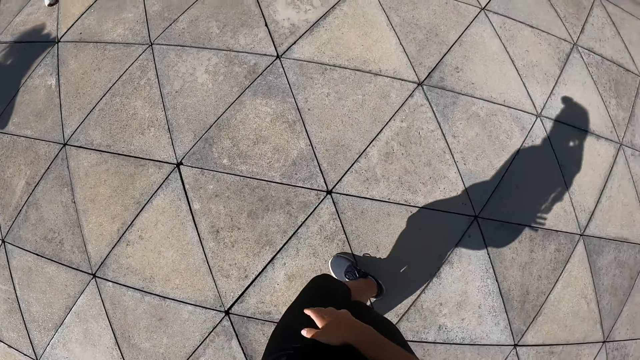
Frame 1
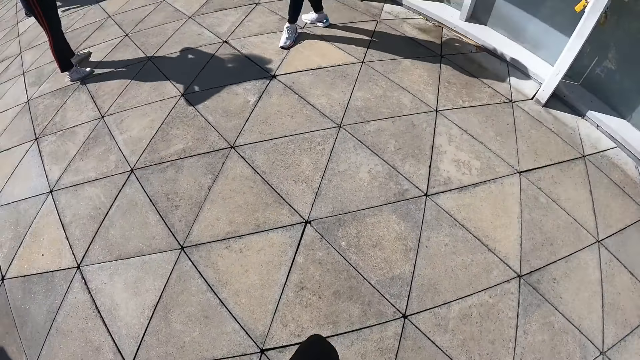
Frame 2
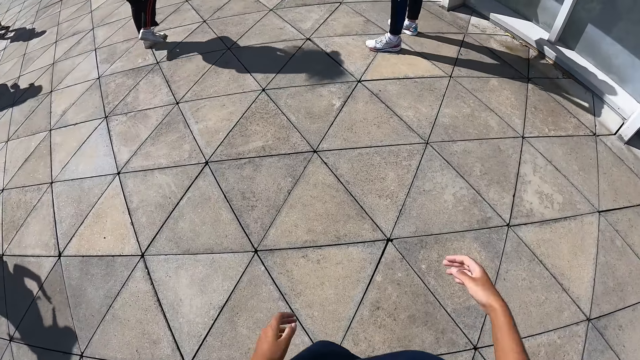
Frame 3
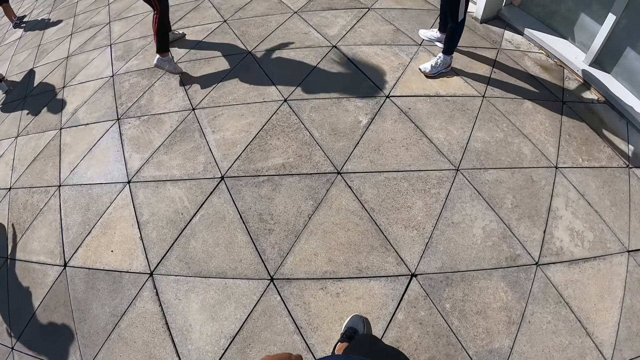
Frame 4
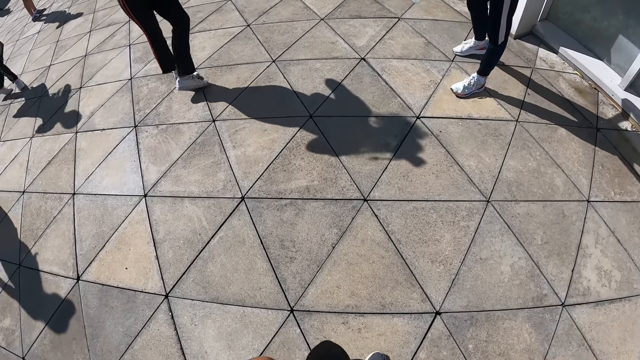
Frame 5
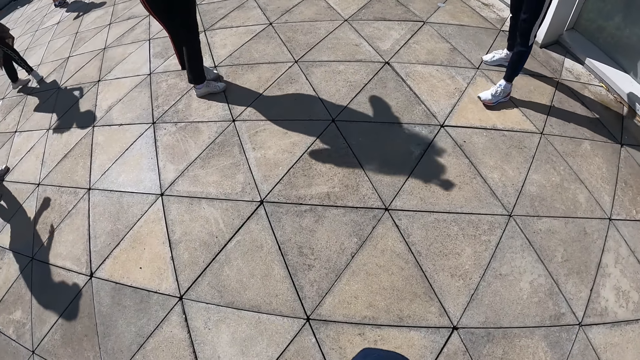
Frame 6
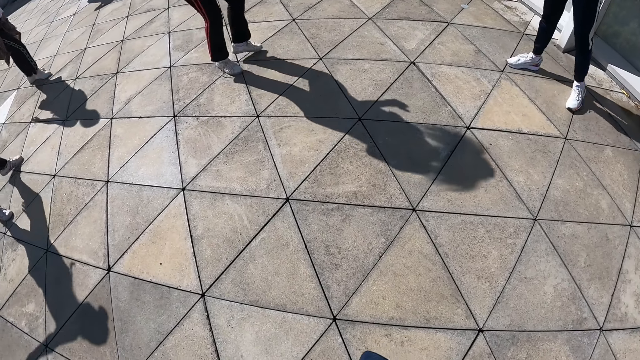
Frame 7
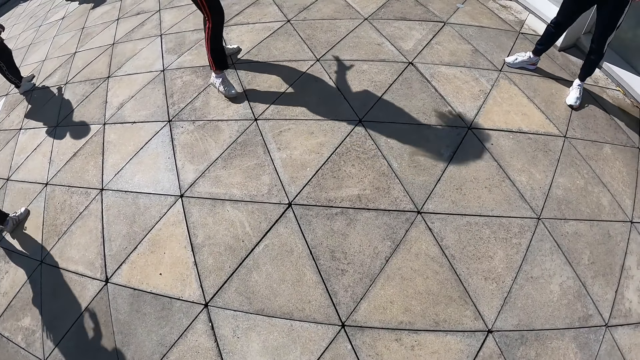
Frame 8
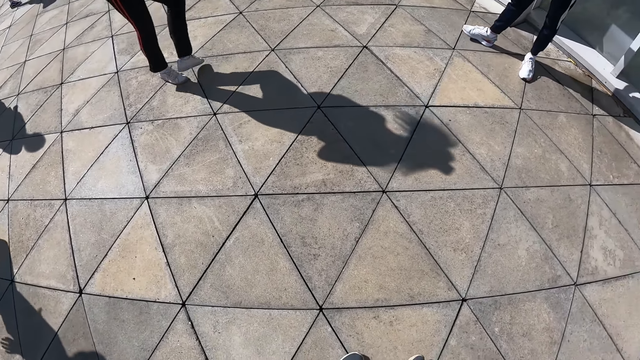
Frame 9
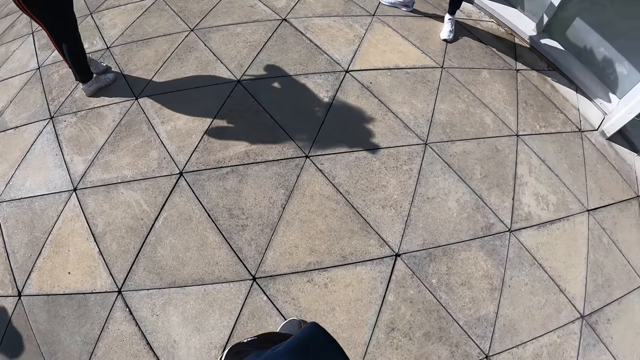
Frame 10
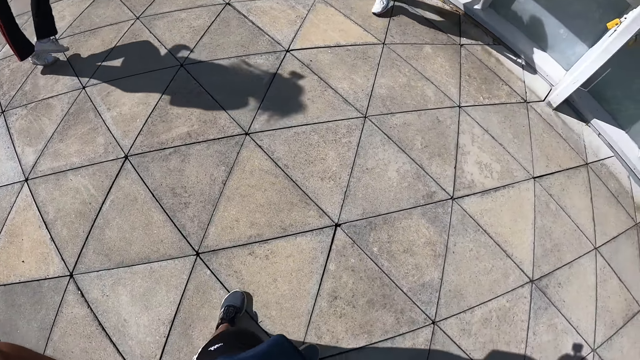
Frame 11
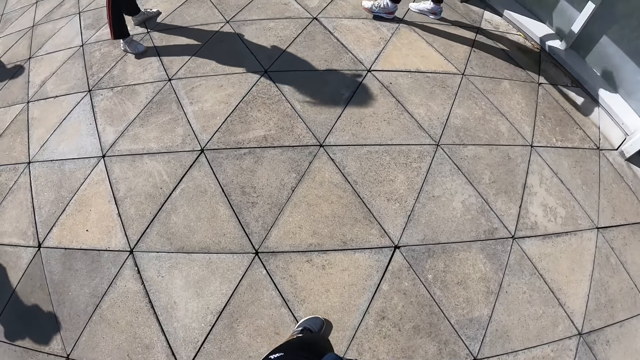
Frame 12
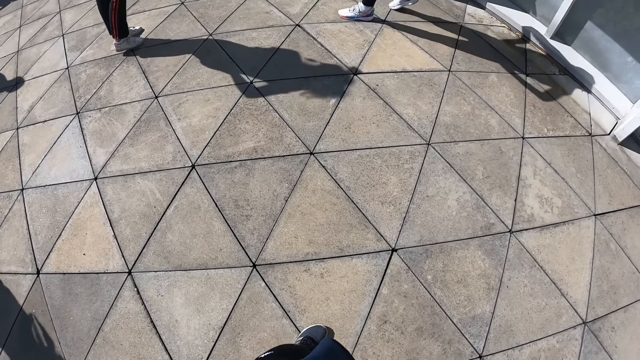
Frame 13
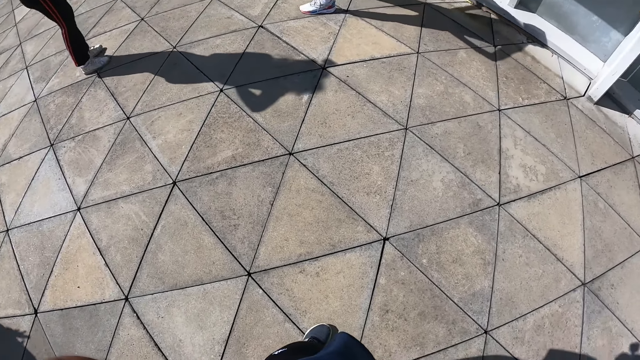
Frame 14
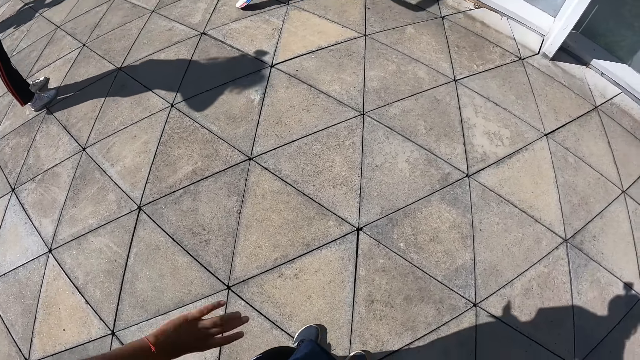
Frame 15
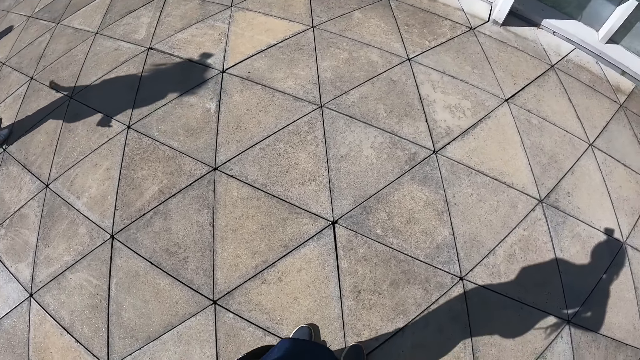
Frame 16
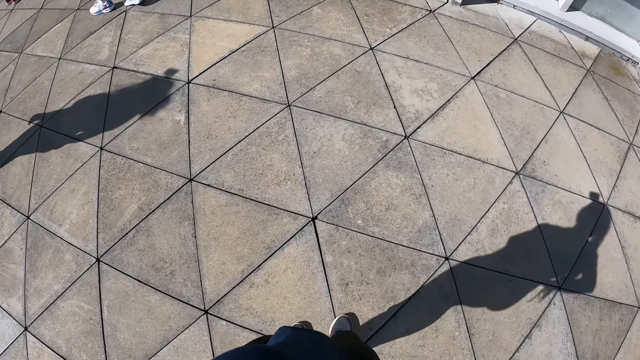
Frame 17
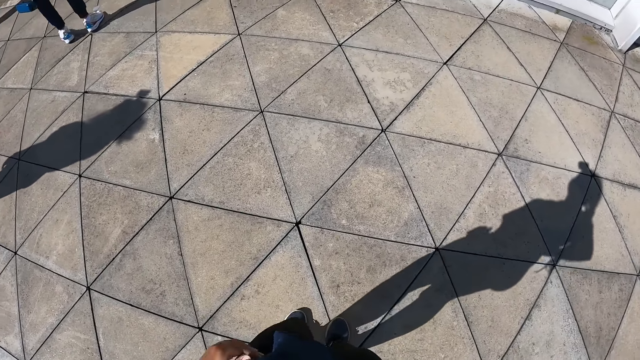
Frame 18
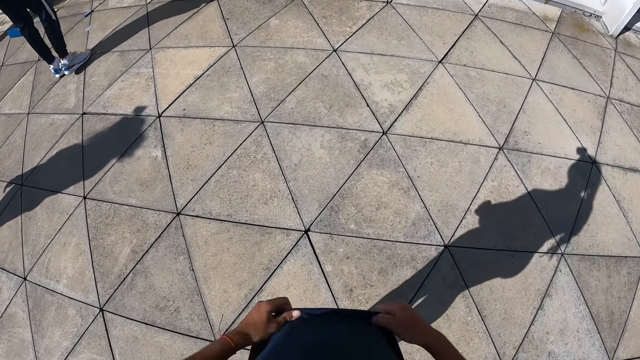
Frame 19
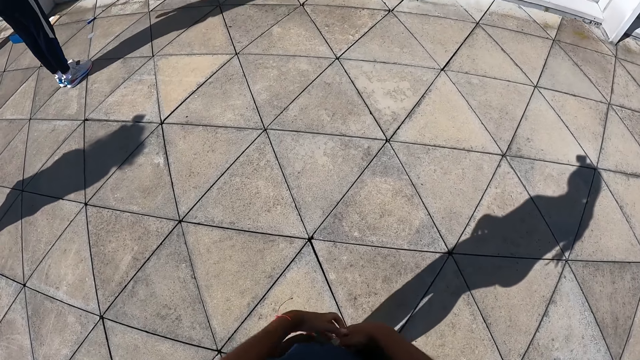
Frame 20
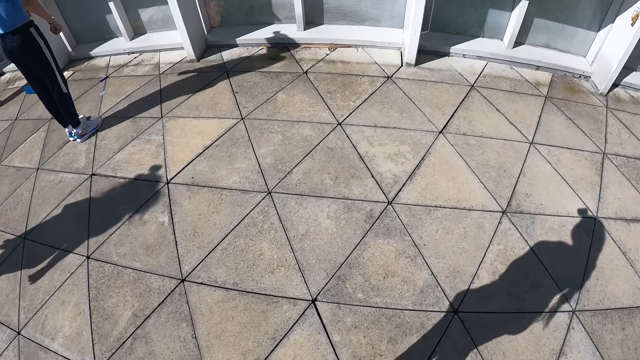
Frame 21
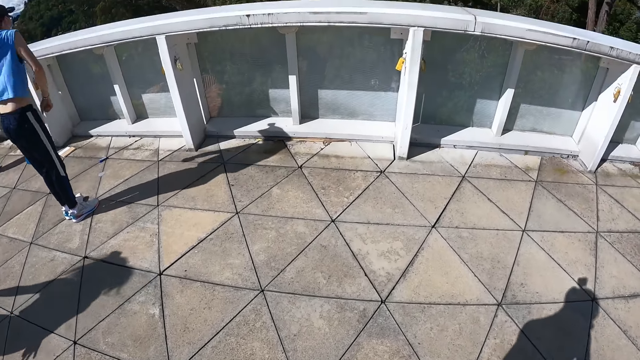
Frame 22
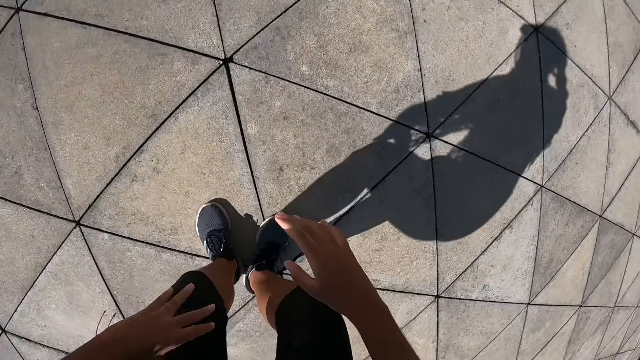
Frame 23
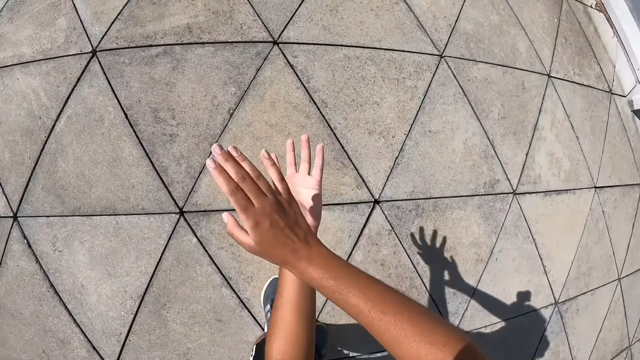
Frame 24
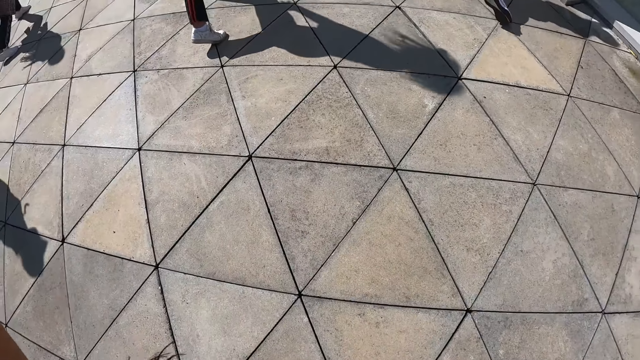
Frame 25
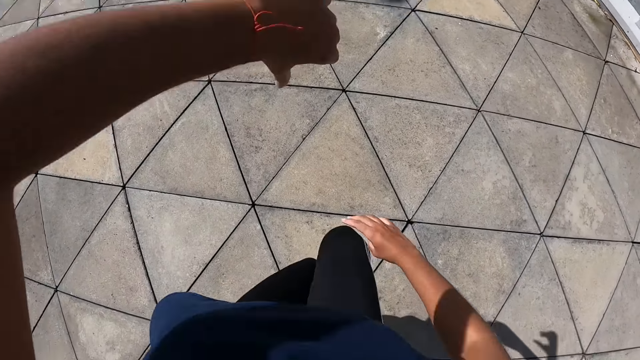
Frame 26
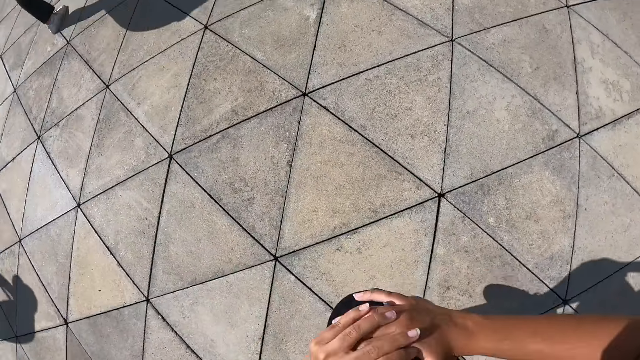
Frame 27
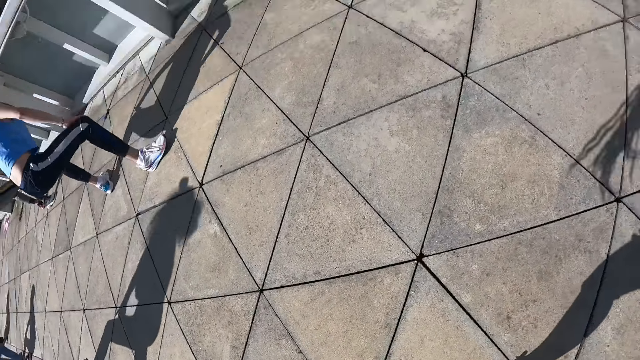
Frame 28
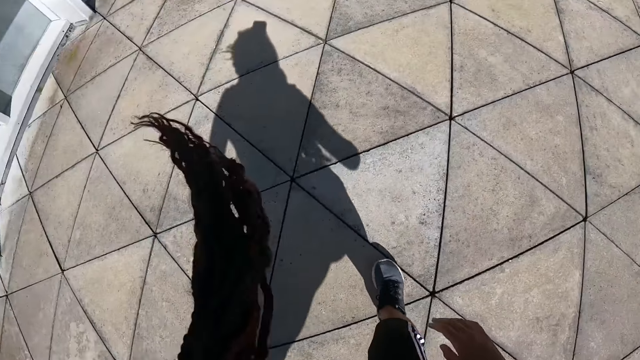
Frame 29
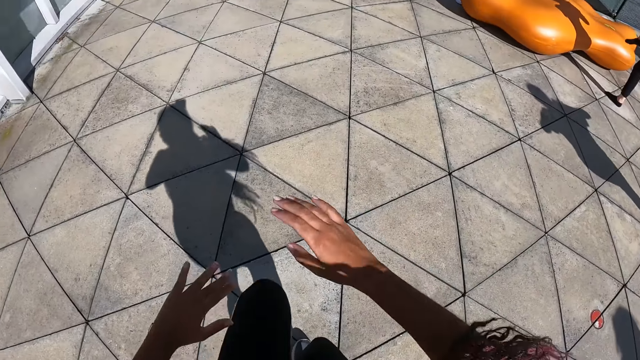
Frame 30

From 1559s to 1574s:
The camera wearer adjusts her cloth with both hands. She performs the dance steps with both hands and legs. She lifts her right leg up.

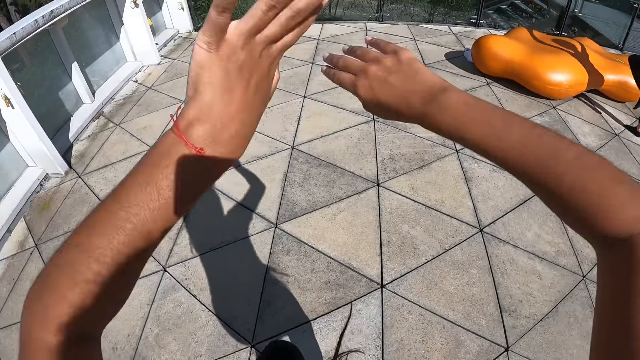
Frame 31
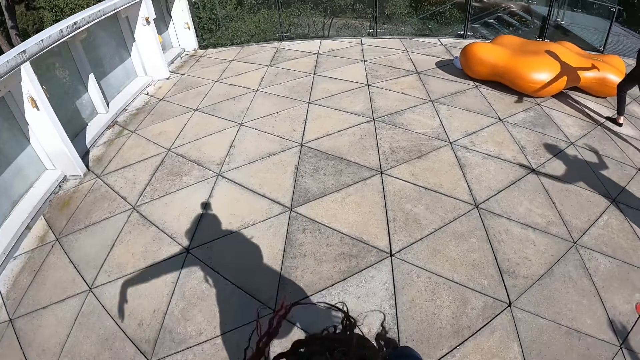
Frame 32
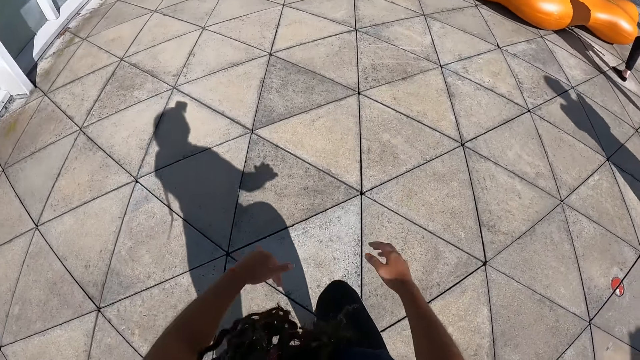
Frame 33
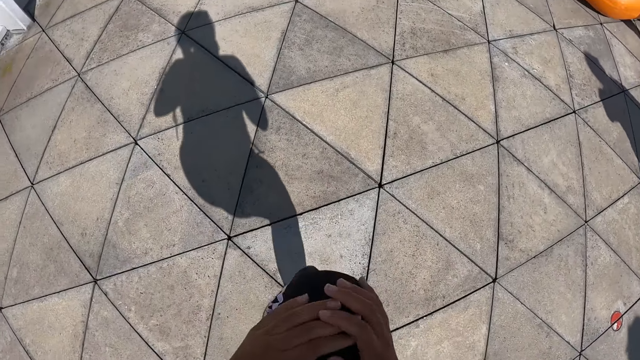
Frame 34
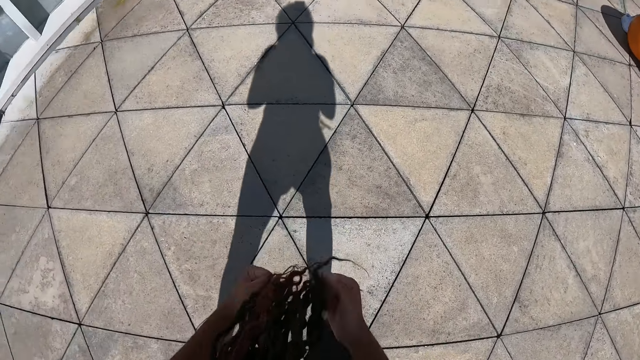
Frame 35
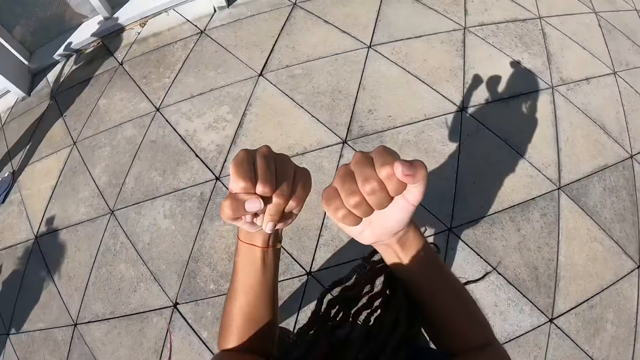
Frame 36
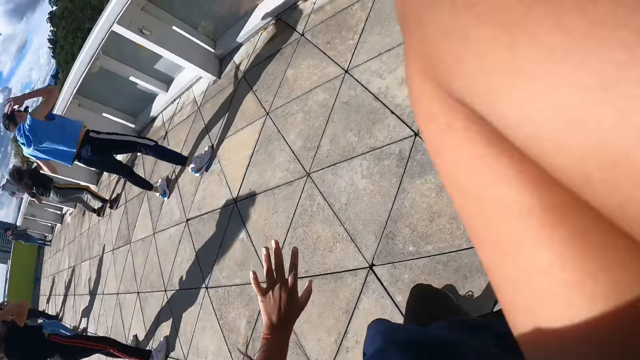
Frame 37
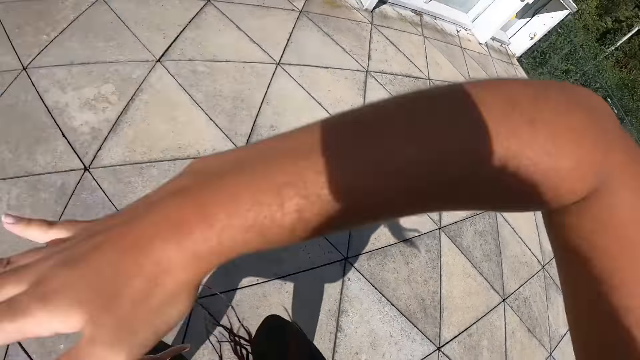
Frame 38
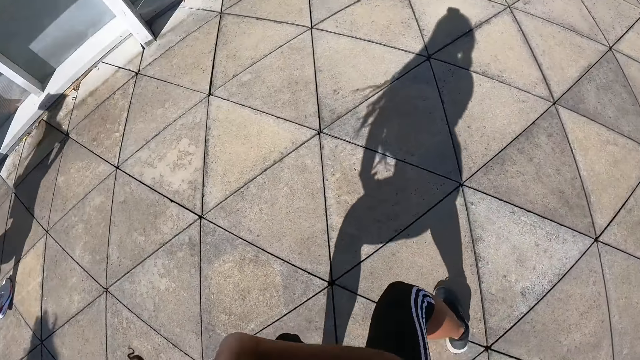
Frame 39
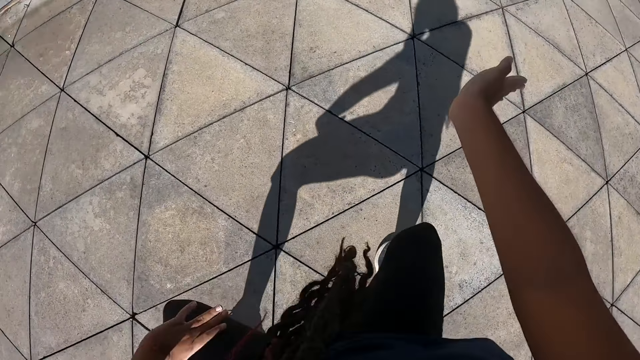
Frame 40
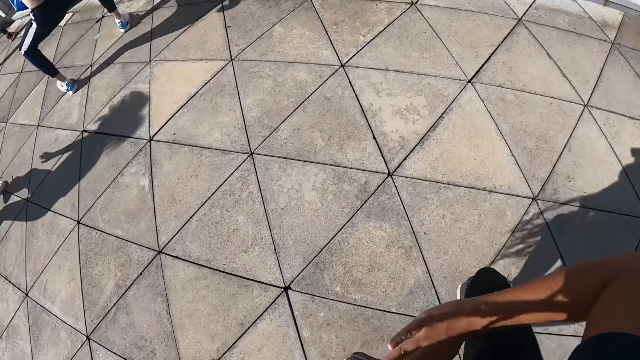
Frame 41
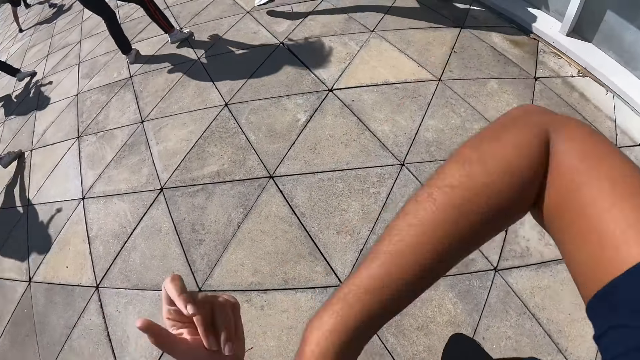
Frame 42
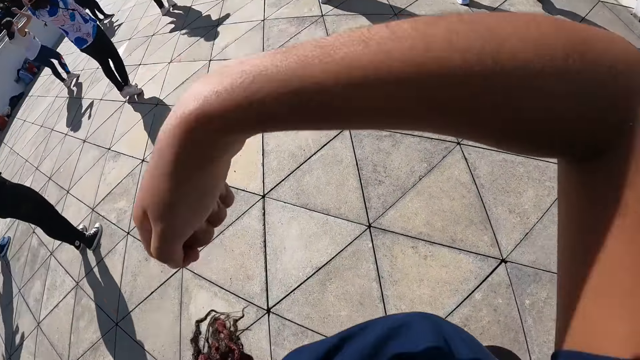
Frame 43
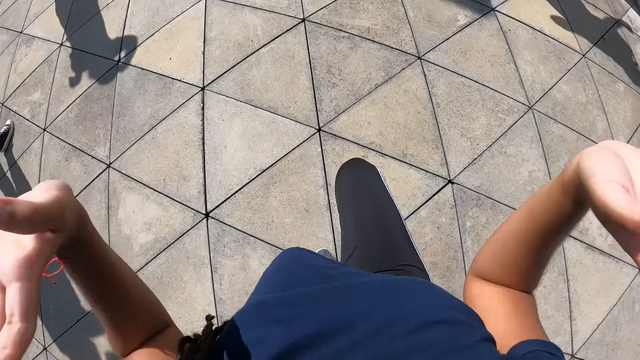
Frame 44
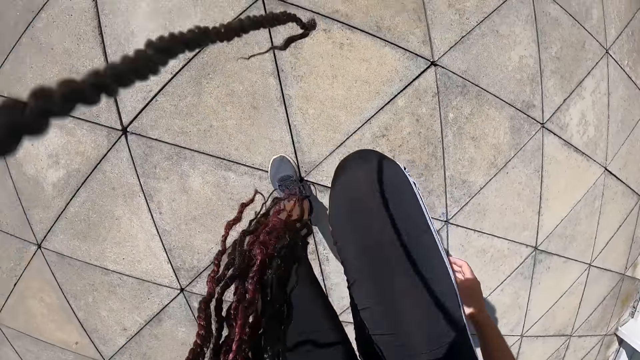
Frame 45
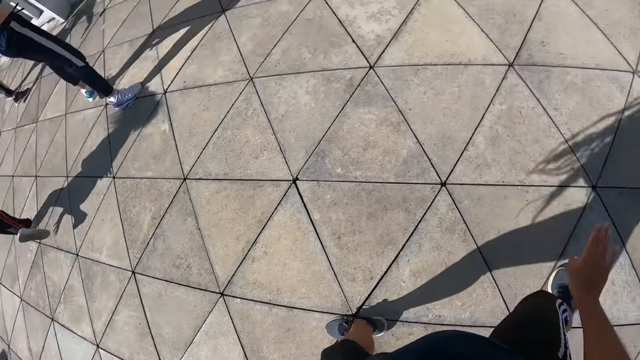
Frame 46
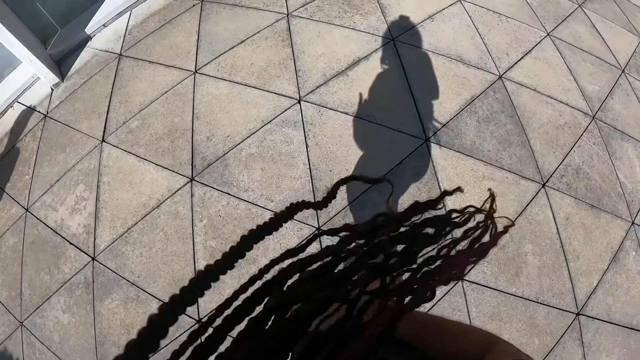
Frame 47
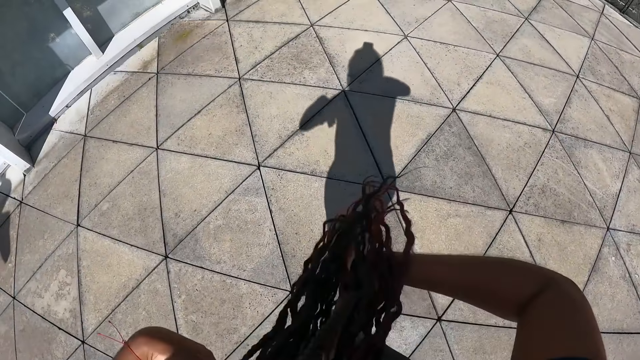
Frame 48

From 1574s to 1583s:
The camera wearer lifts her right leg up.
